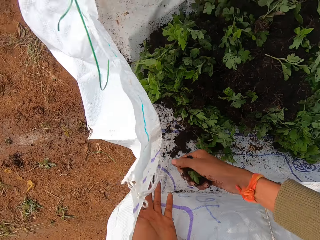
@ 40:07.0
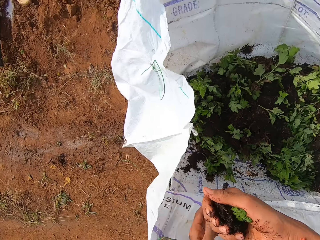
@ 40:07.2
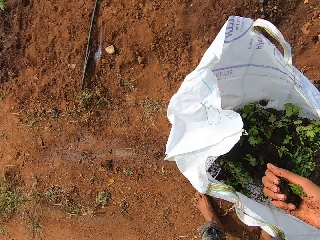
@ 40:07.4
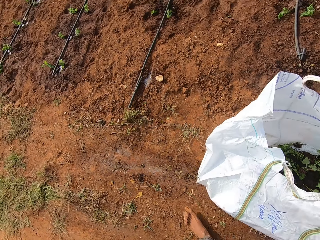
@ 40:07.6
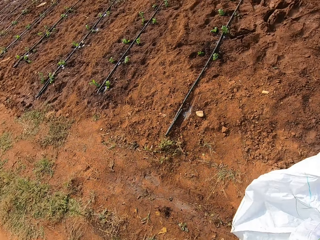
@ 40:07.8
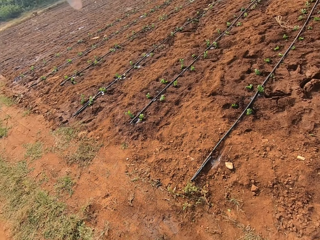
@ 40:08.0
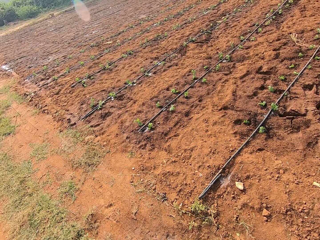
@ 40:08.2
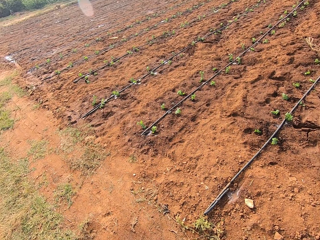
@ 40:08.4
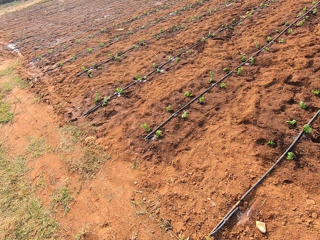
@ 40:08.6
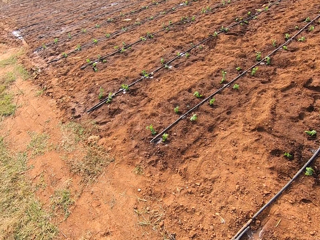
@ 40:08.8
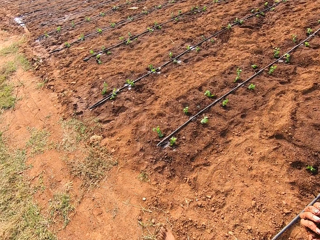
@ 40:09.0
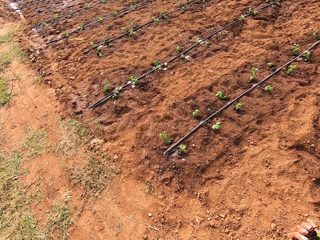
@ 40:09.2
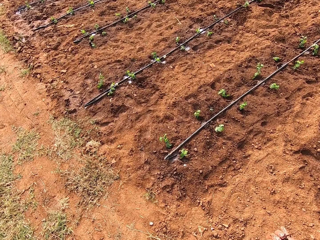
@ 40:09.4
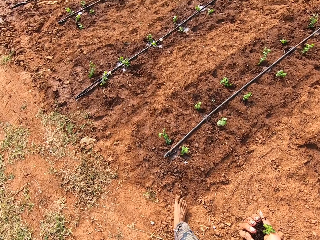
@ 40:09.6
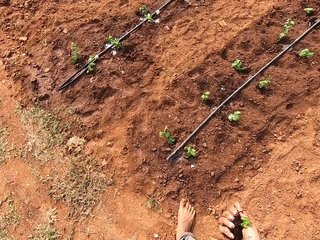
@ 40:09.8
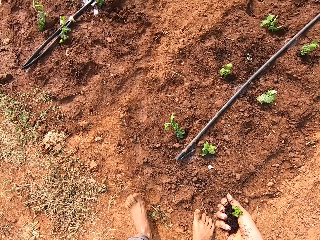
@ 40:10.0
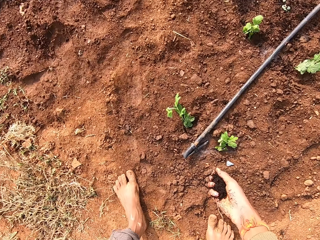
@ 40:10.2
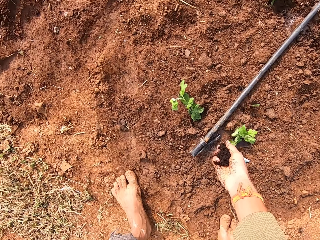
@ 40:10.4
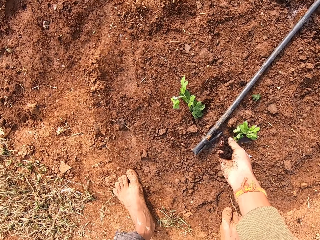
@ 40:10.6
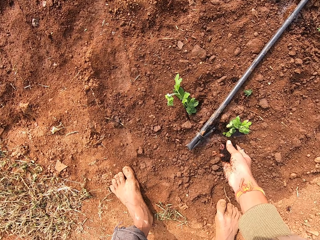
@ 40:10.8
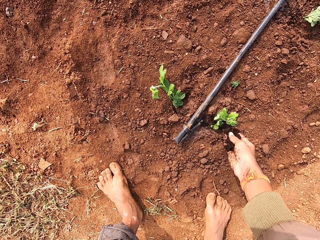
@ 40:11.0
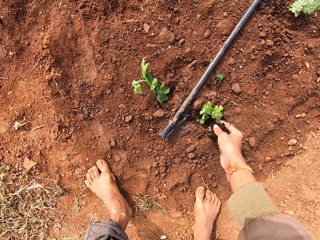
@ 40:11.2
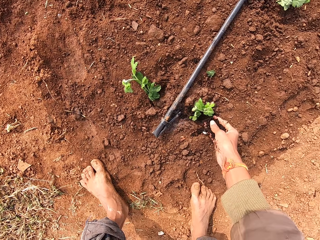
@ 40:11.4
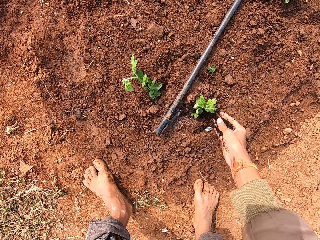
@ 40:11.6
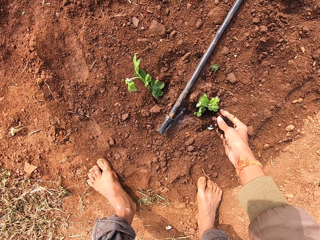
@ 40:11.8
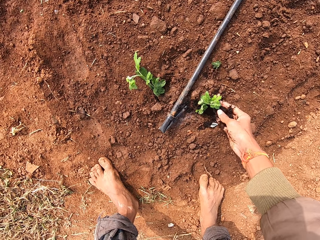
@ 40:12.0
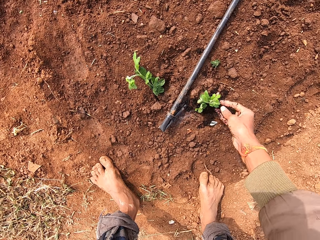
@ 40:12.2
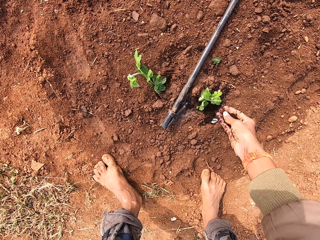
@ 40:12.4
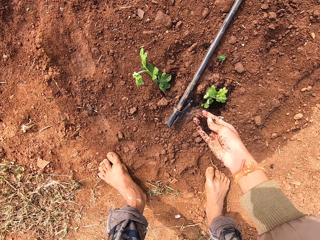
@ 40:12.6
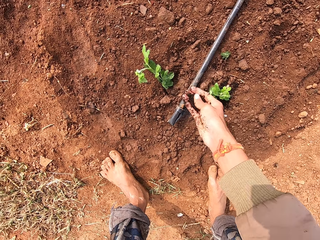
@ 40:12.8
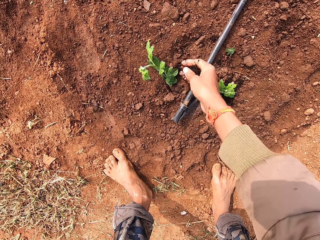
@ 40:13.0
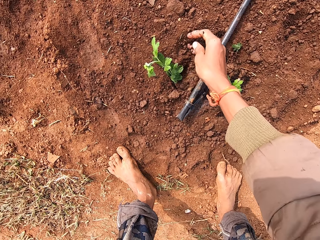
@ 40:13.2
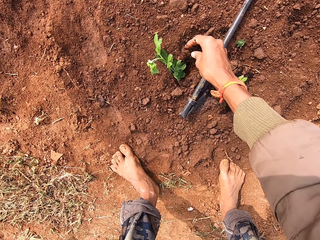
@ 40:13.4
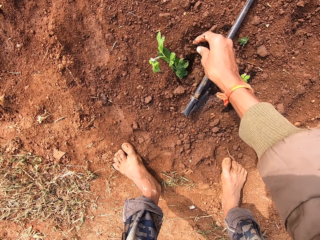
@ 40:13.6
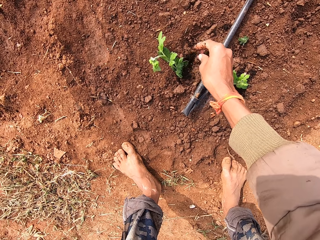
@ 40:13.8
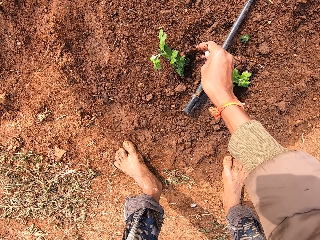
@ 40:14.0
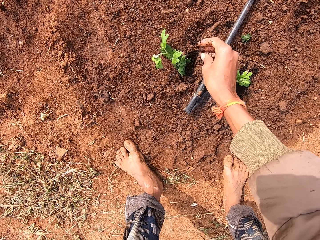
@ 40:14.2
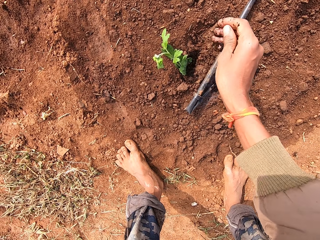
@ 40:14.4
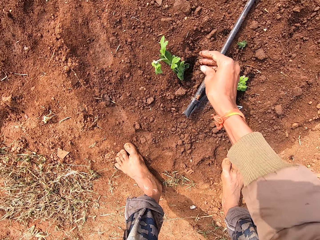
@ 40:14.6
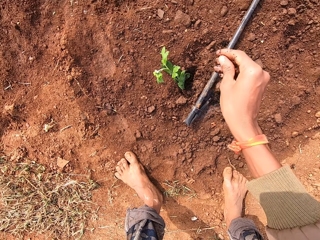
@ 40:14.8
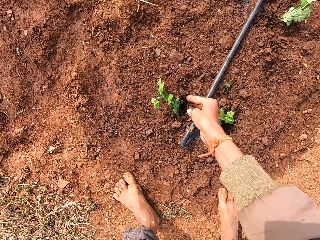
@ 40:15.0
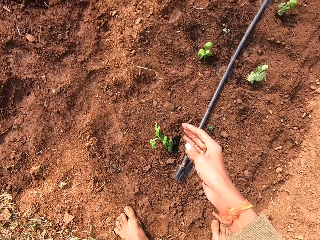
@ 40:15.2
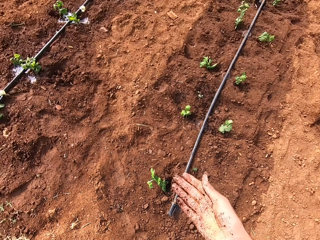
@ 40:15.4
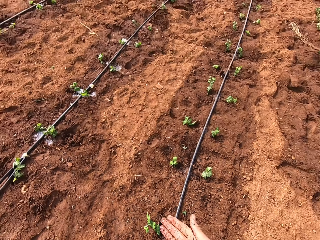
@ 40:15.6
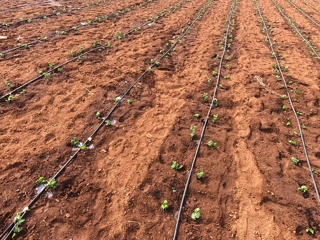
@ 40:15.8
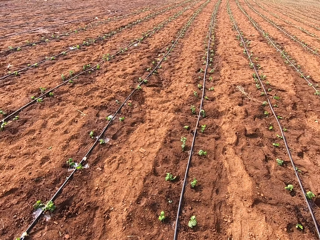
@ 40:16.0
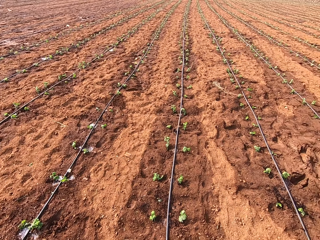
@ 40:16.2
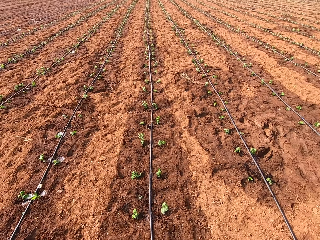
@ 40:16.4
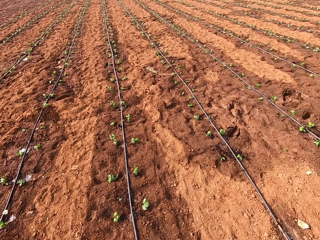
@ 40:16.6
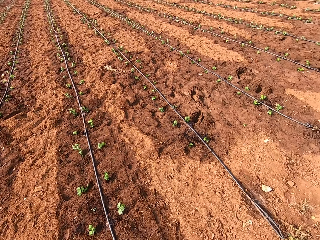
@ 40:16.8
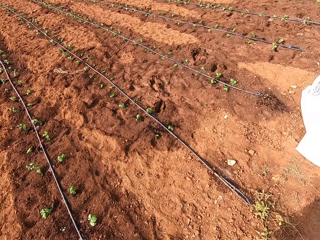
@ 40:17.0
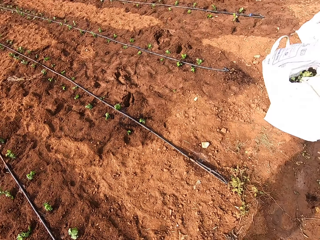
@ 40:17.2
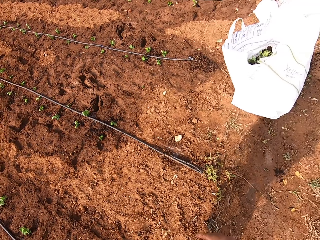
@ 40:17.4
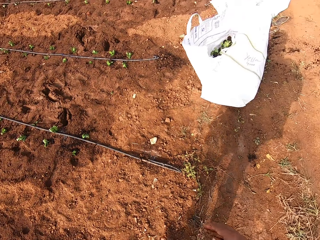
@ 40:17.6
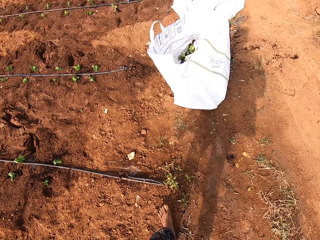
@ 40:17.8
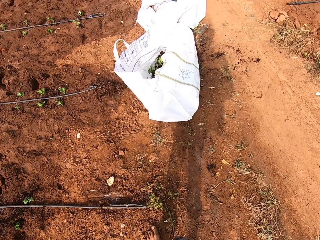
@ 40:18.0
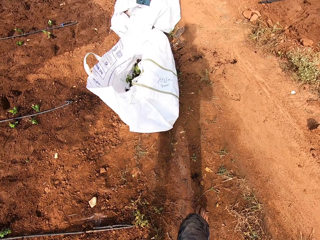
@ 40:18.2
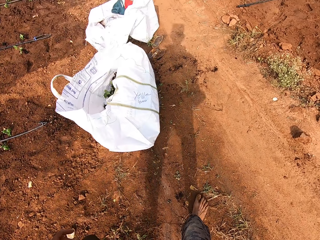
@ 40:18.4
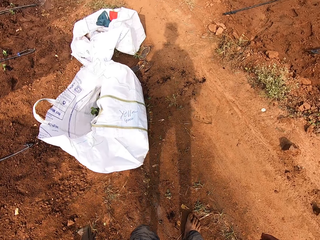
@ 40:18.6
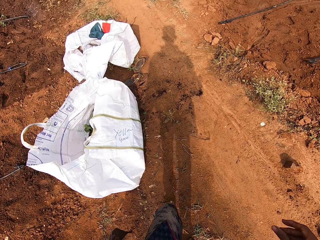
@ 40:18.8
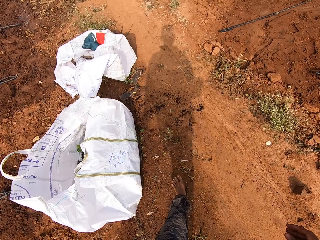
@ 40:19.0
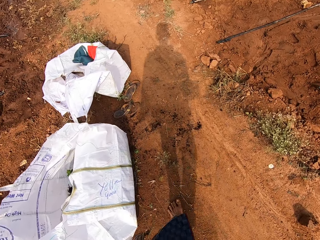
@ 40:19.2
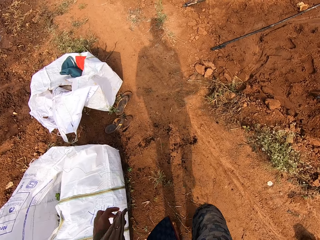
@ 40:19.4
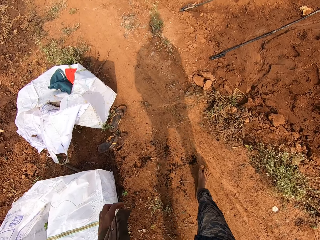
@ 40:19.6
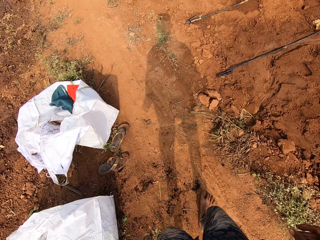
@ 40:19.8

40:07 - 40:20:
The camera wearer walks around the farm. He sprinkles the soil in his right hand on a plant on the ground. He does this again. He rubs both hands and walks around the farm.

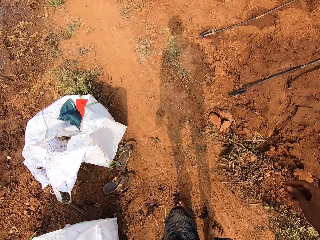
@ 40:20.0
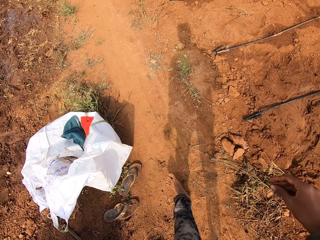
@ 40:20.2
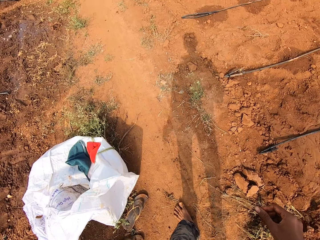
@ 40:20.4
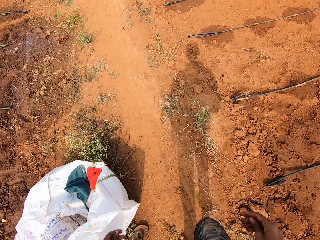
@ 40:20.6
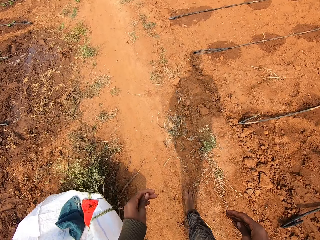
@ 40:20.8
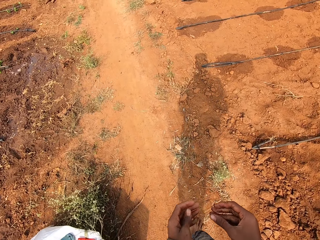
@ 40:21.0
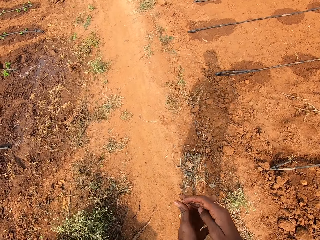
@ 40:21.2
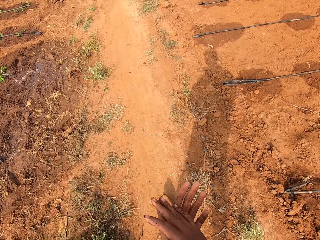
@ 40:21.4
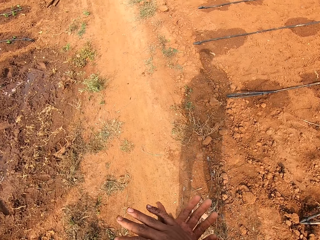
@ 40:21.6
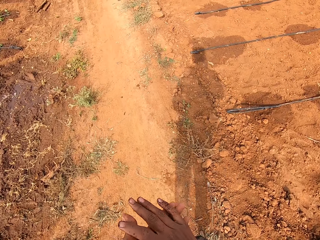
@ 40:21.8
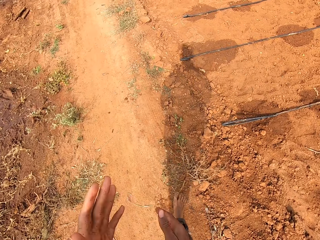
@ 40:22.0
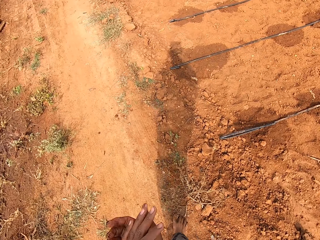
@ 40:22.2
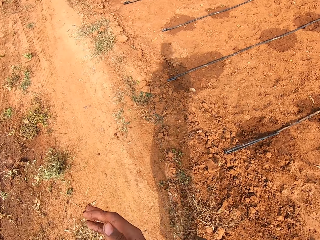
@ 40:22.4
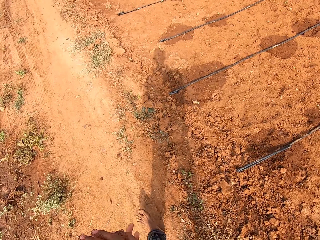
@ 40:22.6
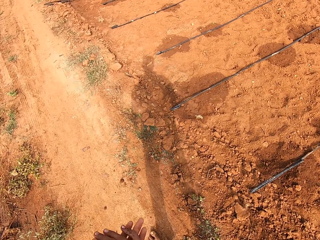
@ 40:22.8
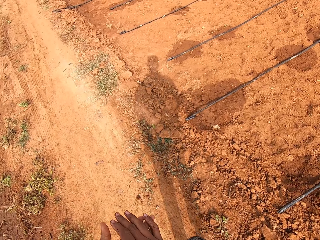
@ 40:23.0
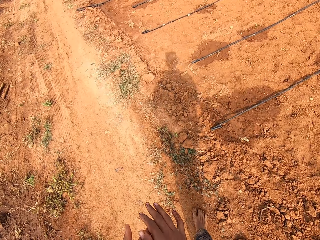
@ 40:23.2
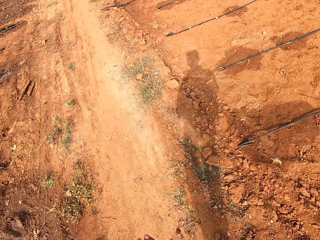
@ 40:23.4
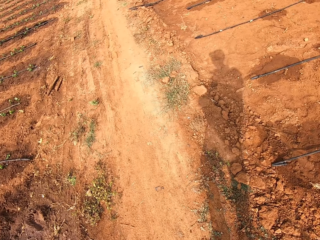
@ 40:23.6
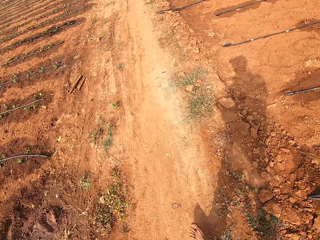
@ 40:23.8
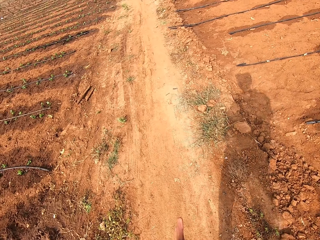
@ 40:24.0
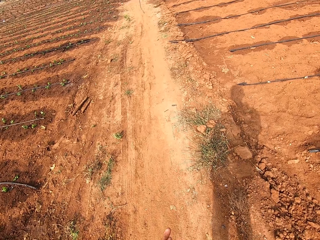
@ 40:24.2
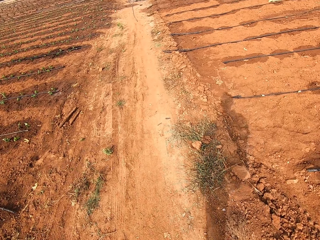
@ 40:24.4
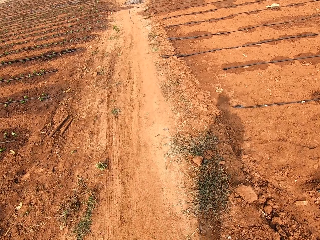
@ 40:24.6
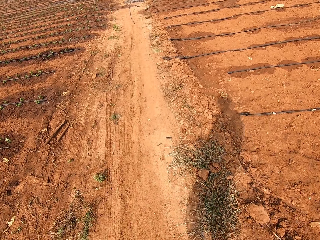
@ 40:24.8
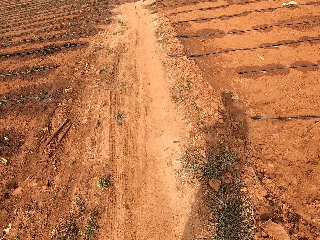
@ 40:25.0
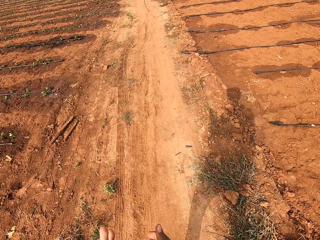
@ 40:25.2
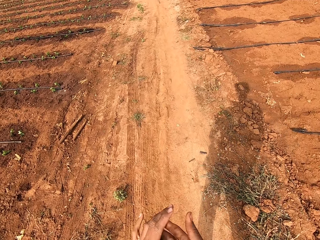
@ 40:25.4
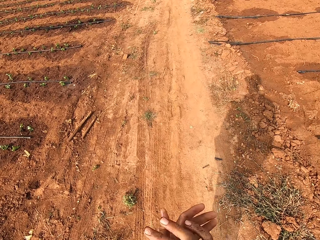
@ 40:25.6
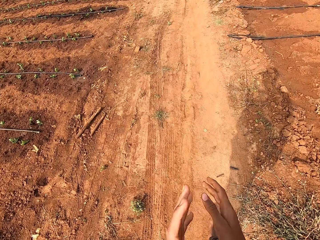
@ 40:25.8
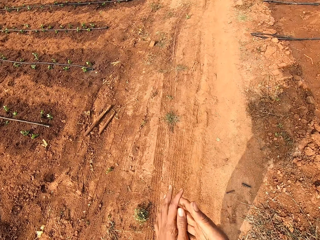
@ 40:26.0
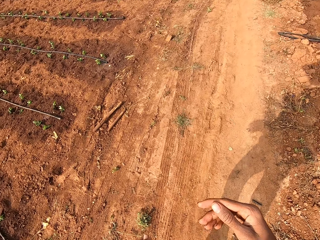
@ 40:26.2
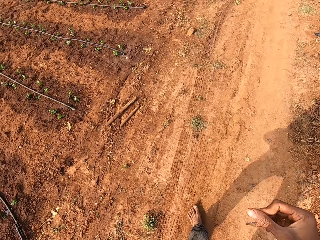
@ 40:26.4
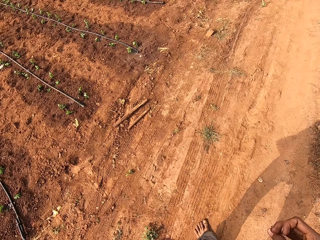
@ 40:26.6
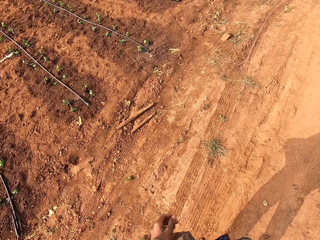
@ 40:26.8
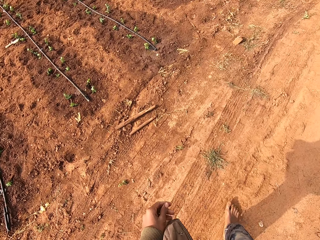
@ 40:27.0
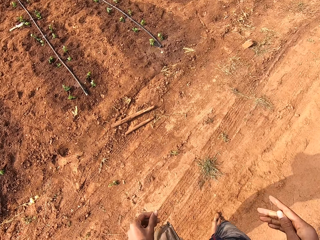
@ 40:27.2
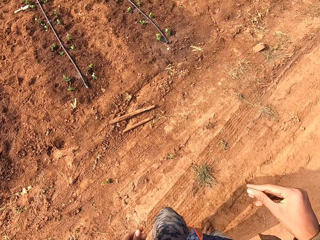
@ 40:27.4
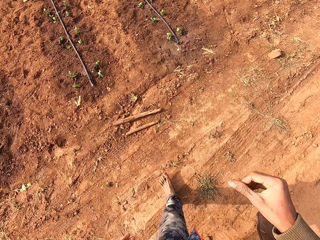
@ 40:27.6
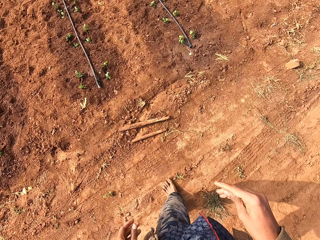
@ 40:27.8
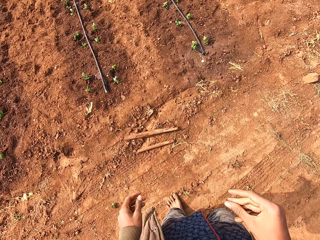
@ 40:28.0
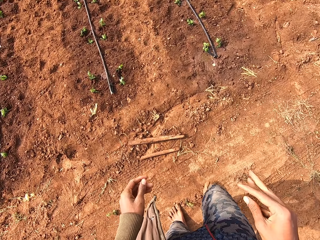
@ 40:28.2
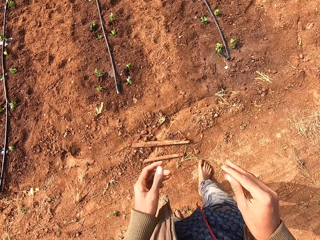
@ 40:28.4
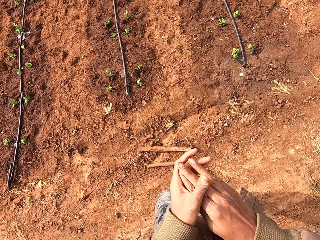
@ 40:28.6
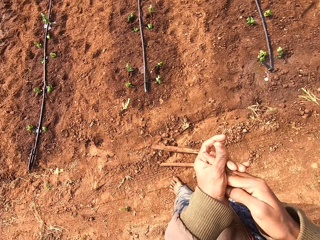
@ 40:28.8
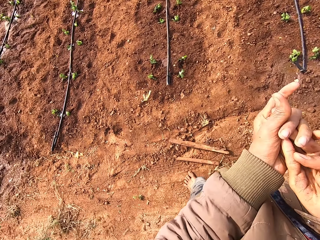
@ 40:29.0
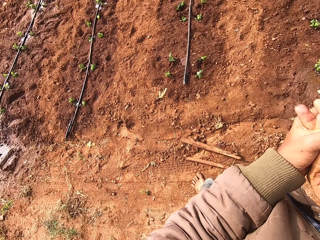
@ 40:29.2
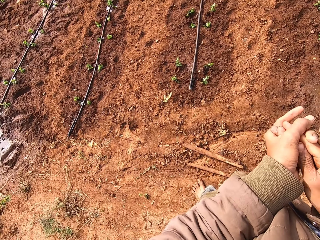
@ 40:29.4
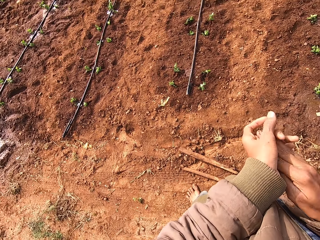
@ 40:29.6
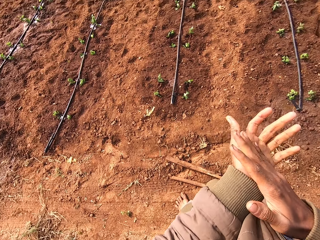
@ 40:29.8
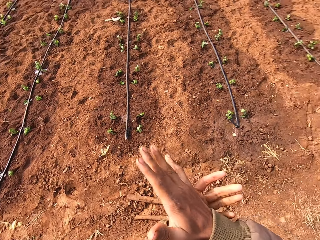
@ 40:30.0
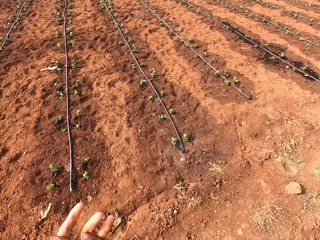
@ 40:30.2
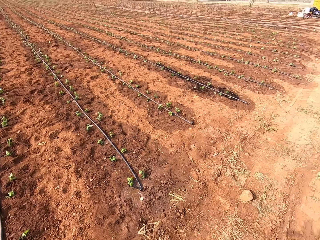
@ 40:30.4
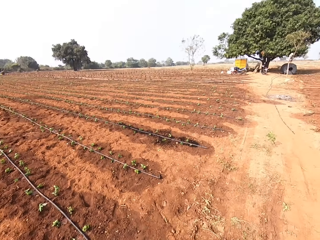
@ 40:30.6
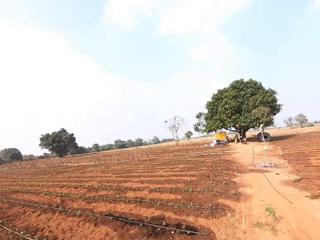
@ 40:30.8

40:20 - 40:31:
The camera wearer claps his hands together. He rubs both hands. He walks around the farm. He rubs both hands. He walks around the farm. He rubs both hands.
